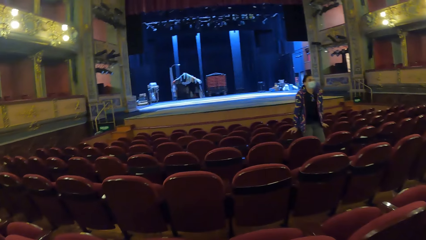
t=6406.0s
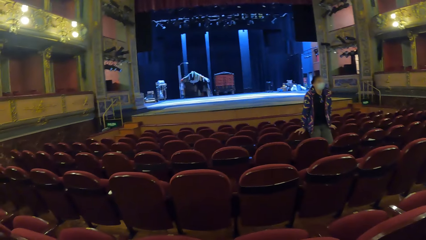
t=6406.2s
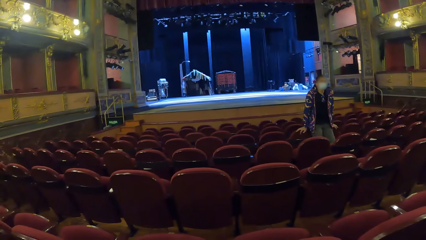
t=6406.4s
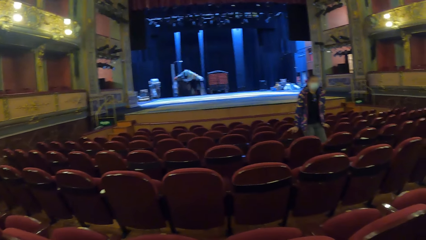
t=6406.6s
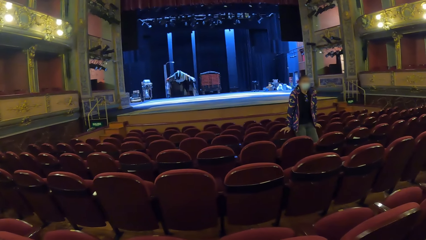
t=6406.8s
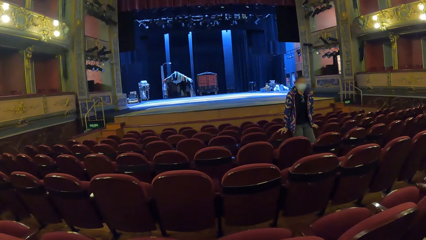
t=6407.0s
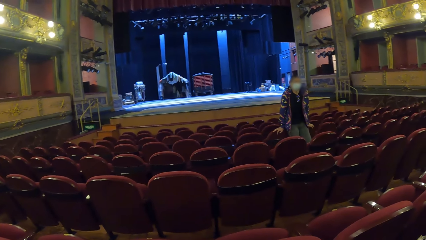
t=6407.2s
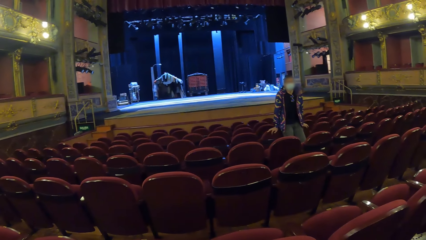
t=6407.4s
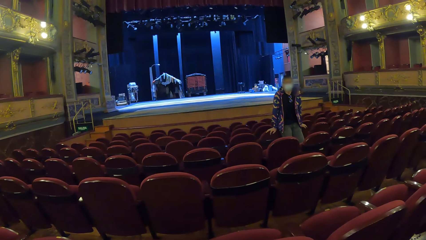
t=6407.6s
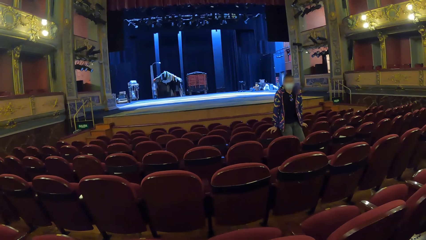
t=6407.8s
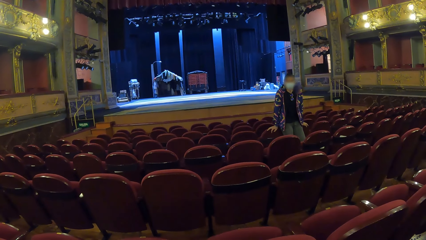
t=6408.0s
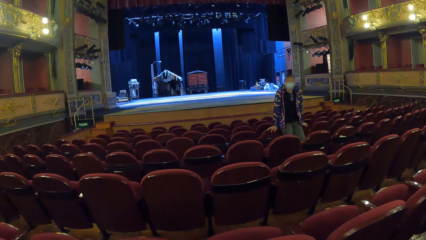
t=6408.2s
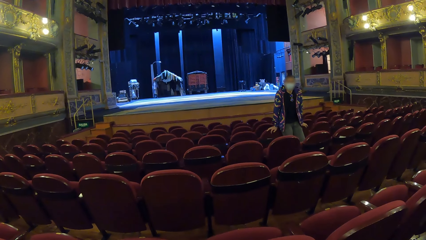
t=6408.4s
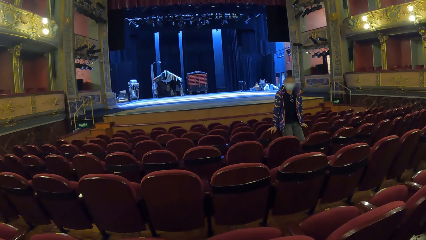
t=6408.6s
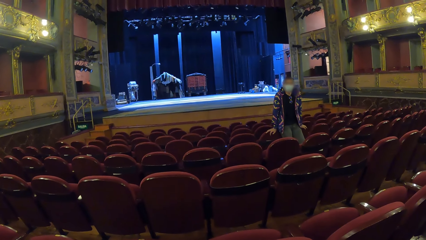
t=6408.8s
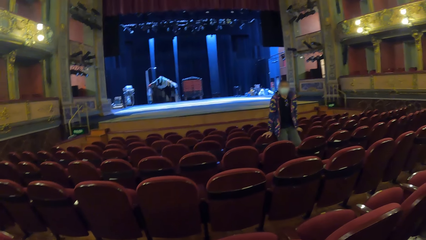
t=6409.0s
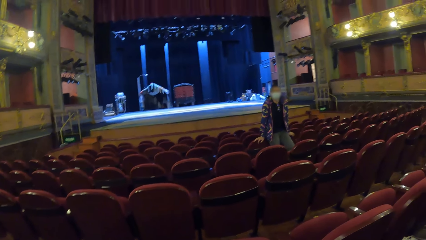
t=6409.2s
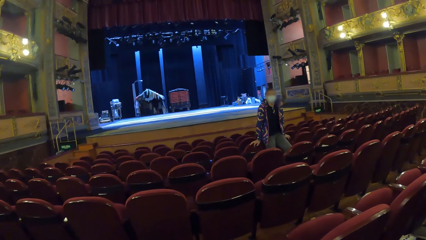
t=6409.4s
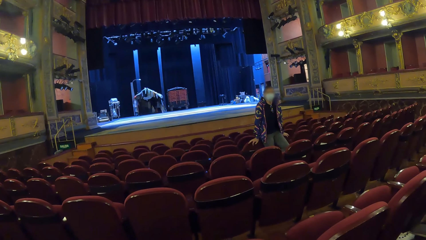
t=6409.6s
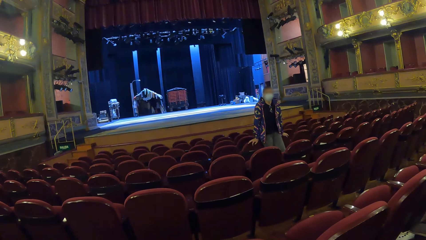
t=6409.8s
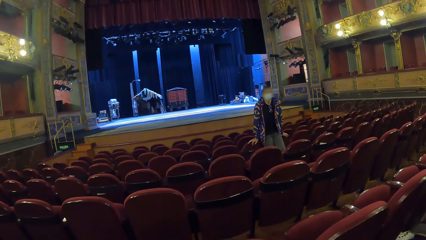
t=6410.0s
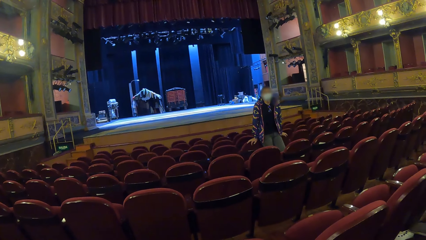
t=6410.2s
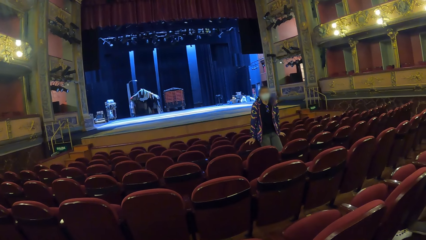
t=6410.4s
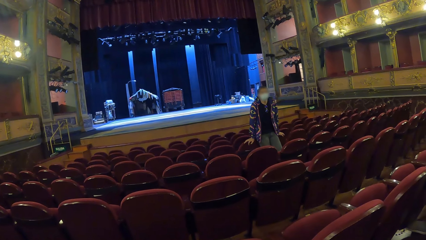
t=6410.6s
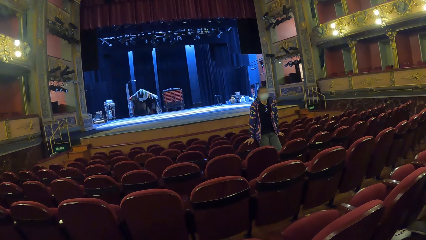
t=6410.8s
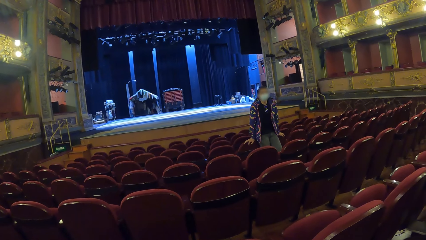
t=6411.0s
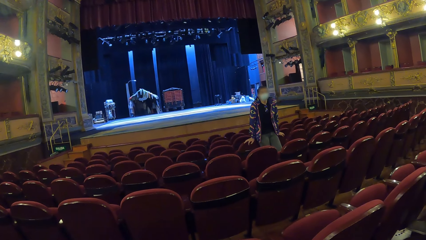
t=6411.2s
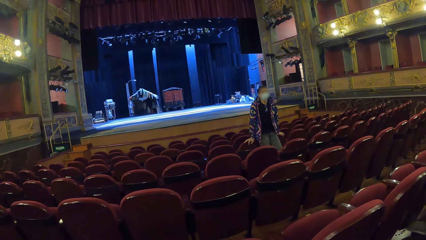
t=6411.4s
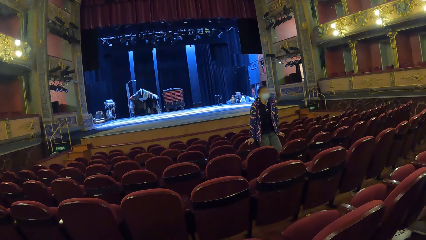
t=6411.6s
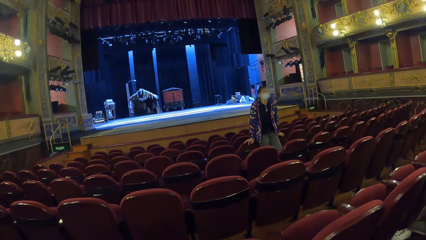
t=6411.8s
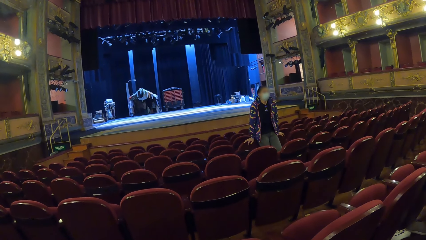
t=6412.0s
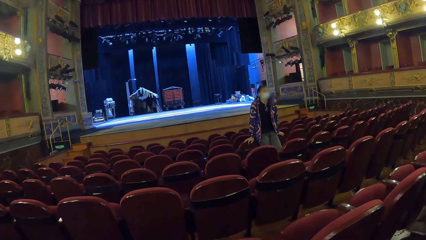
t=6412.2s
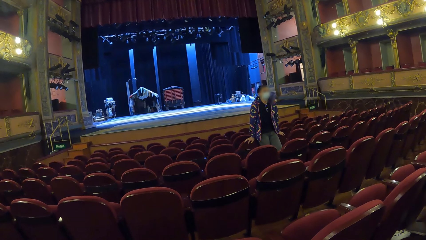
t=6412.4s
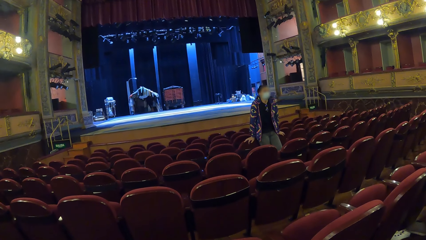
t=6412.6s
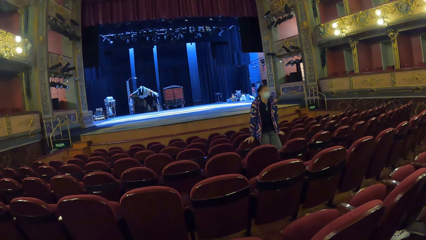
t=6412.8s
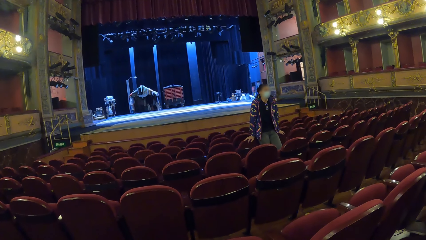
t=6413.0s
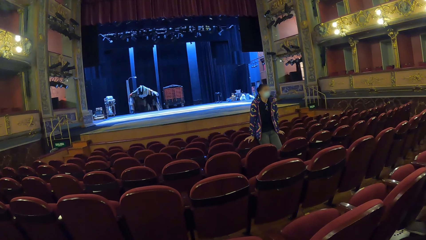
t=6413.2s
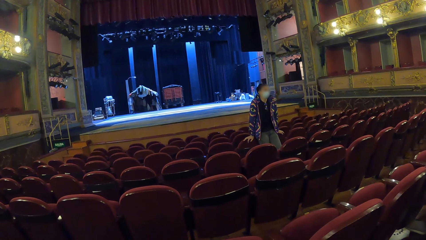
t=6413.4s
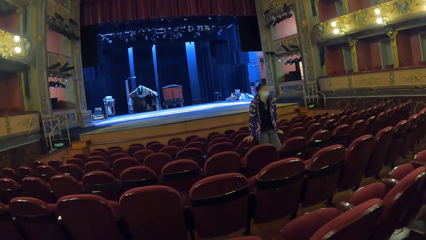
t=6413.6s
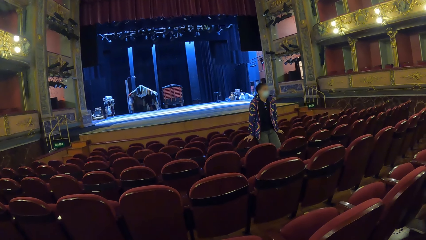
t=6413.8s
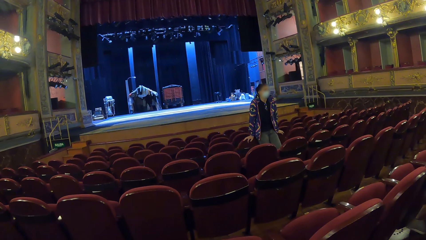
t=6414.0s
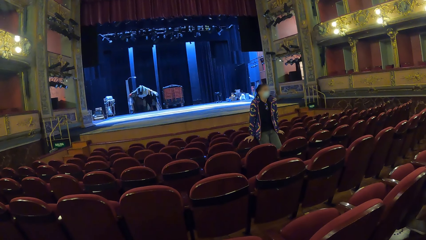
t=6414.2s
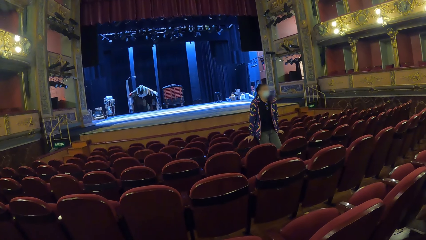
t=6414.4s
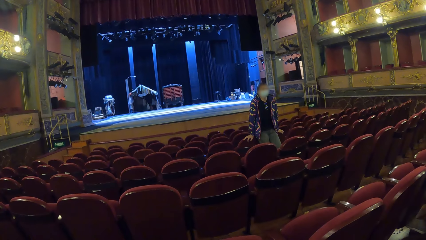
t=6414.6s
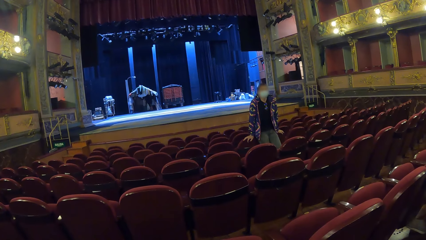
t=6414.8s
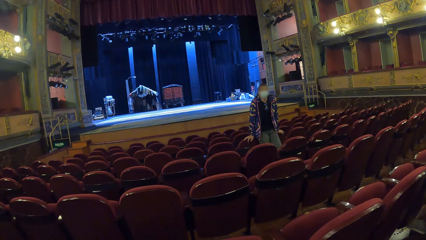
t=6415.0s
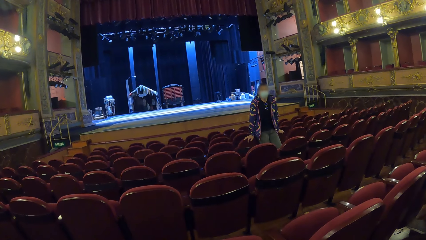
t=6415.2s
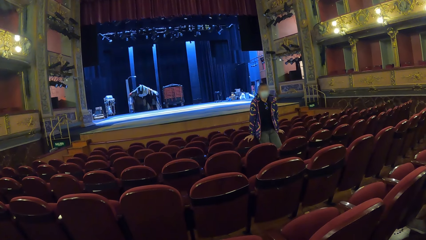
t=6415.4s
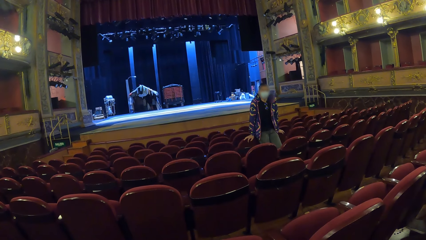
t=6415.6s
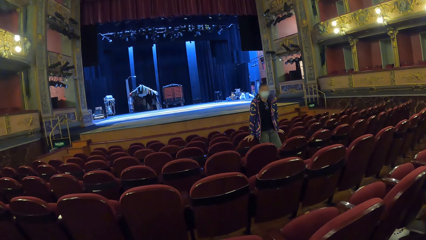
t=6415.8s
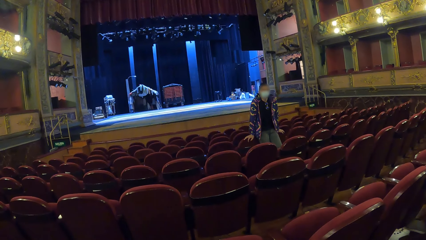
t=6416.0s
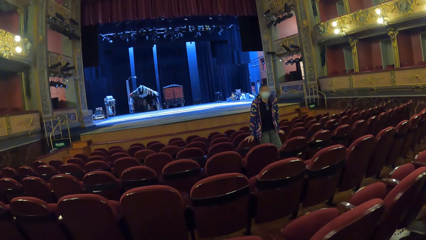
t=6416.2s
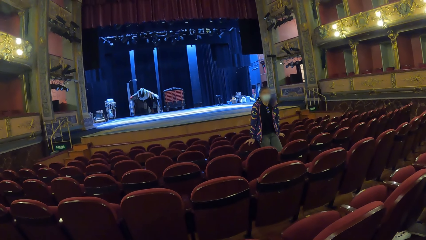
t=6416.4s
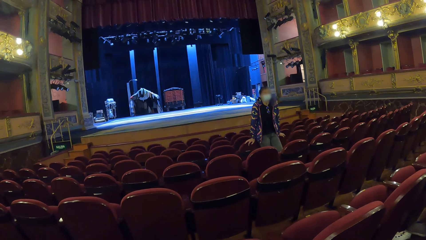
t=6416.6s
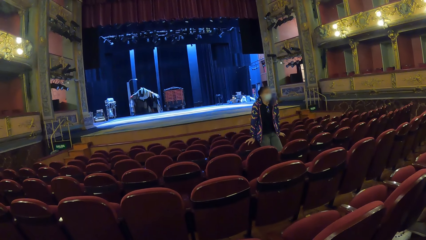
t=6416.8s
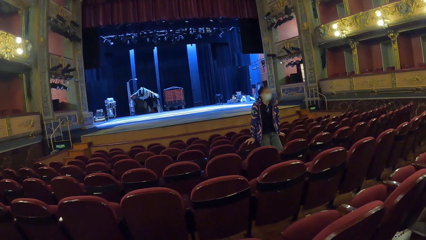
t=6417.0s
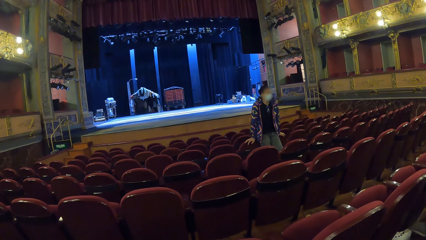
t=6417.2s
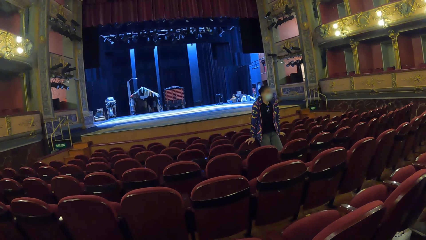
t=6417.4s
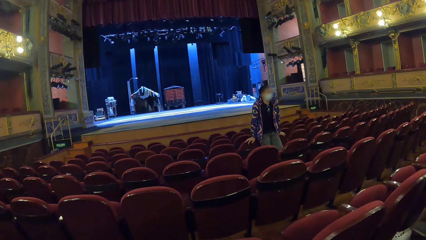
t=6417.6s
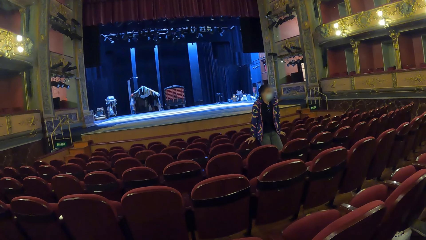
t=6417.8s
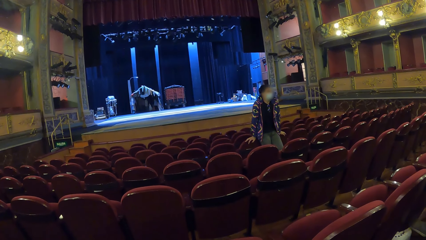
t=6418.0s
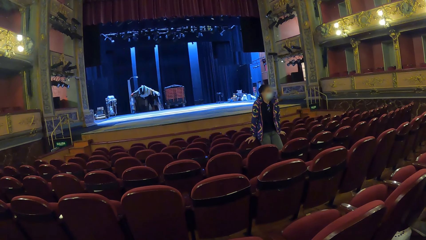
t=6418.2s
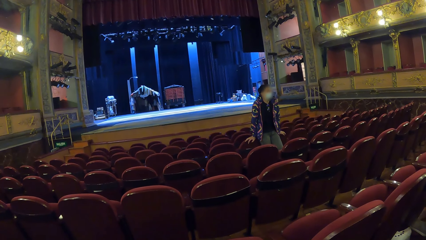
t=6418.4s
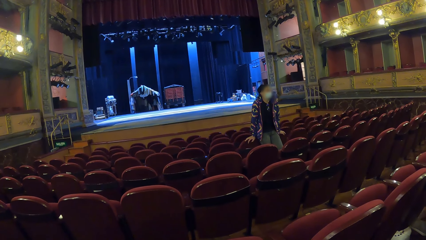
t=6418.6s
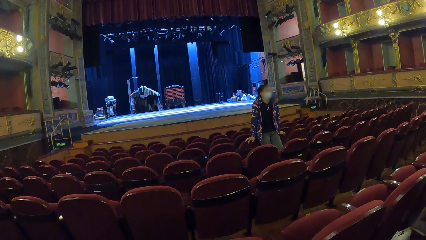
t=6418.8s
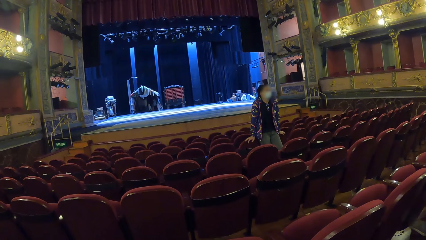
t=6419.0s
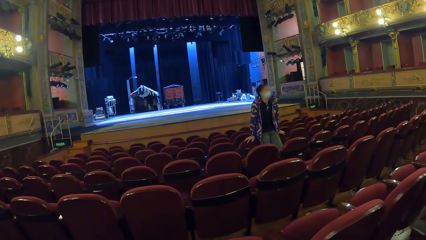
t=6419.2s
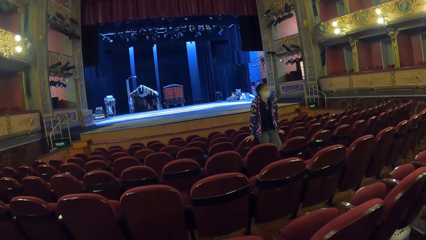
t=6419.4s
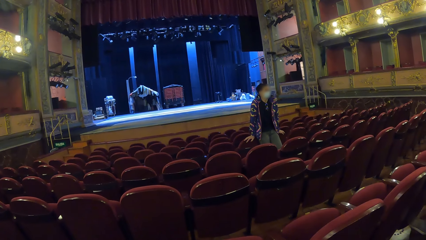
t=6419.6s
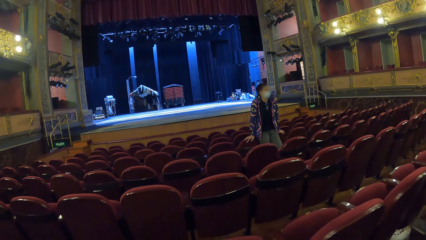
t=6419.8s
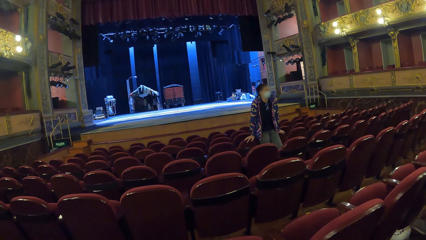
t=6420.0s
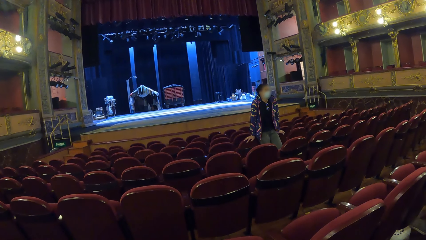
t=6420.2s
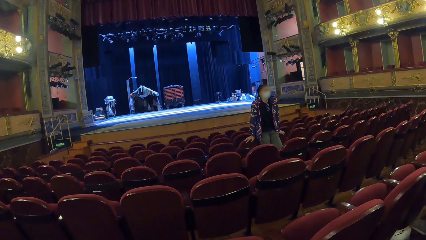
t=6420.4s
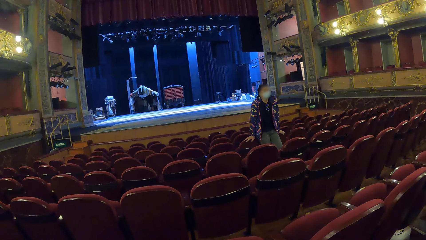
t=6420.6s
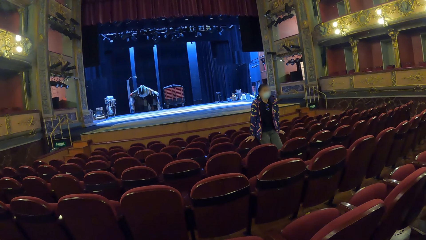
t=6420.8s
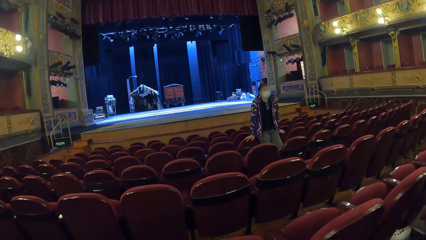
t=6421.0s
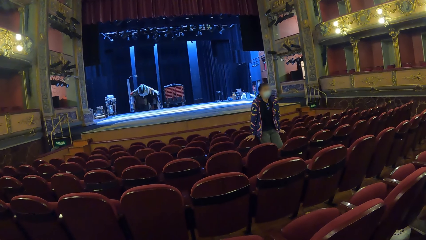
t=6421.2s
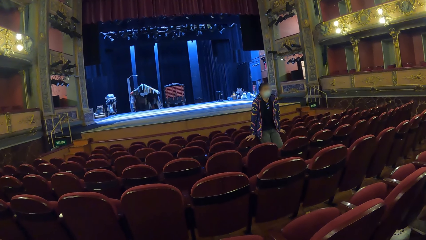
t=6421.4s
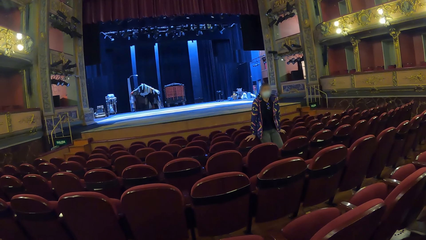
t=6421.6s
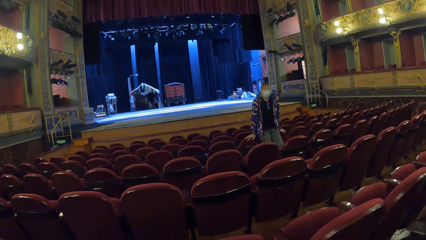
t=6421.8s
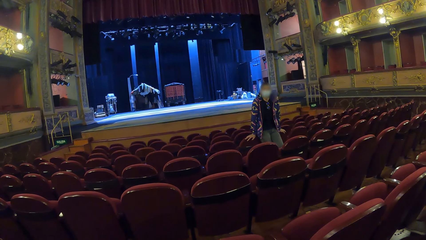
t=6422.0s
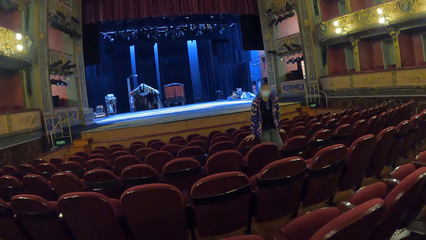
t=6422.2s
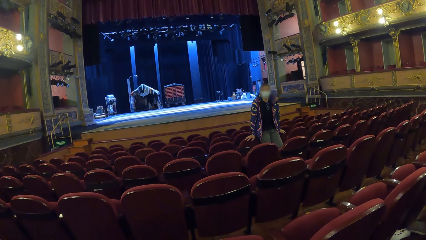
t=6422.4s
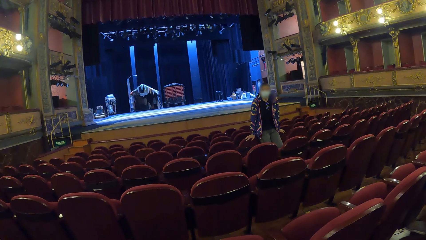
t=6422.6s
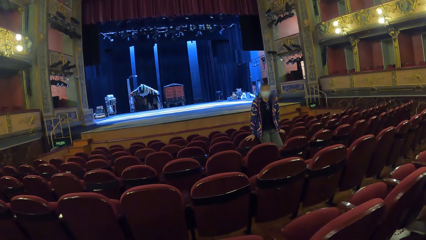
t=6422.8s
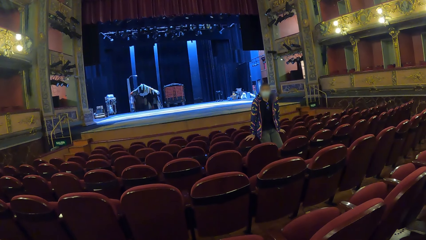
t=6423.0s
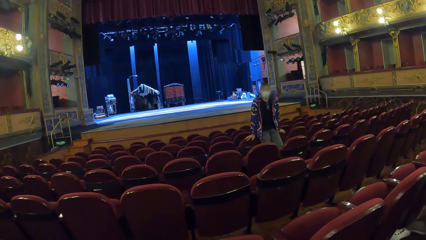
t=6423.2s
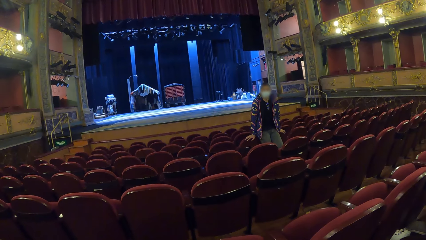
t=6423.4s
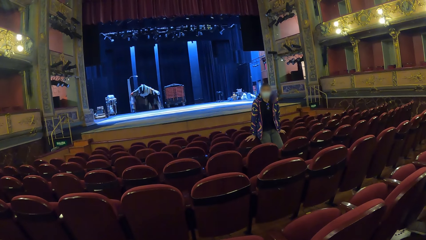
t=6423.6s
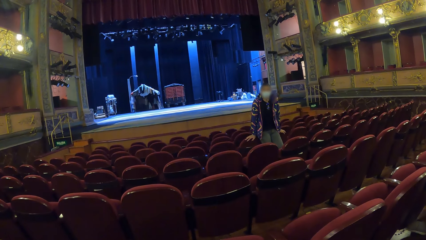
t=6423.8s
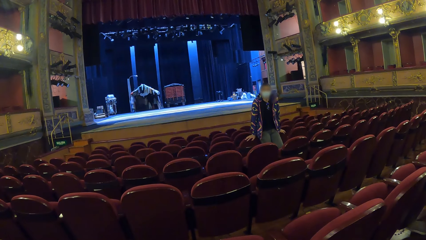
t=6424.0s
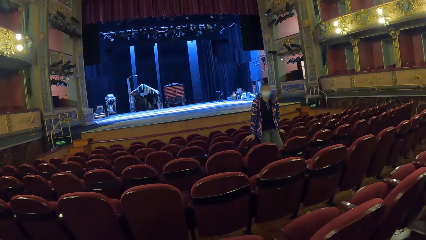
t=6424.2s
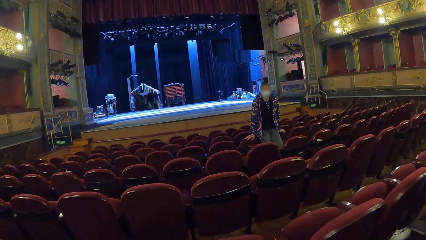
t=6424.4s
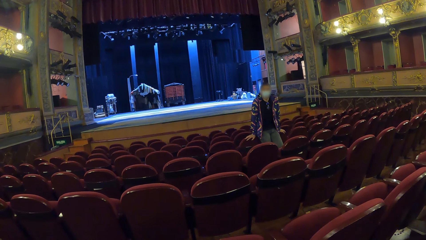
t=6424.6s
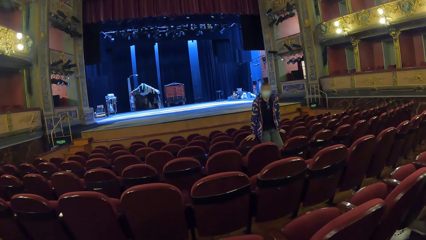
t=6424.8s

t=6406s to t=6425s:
A person leans on the chairs. The person looks at the camera wearer. The camera wearer looks around. The person looks around. The person looks at the camera wearer. The camera wearer looks around.
